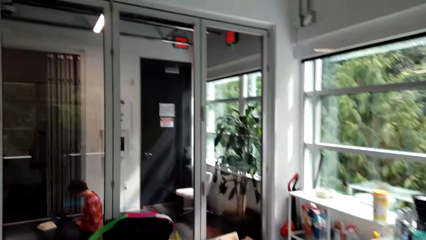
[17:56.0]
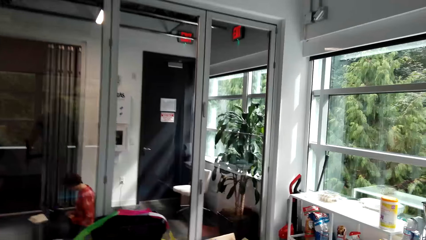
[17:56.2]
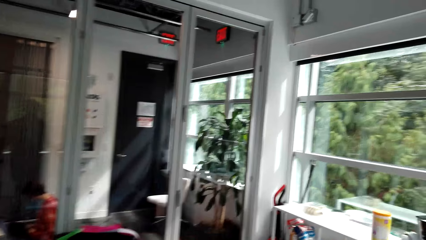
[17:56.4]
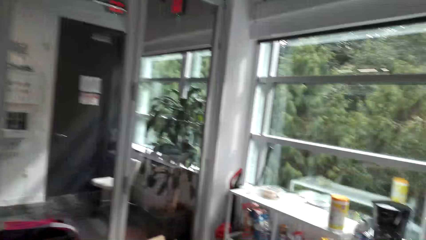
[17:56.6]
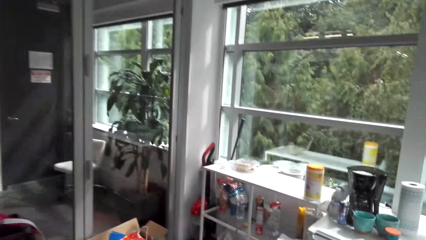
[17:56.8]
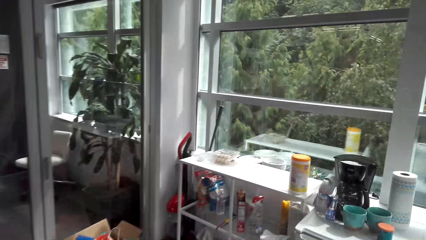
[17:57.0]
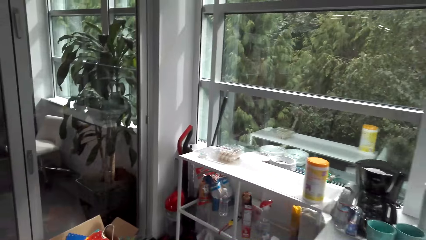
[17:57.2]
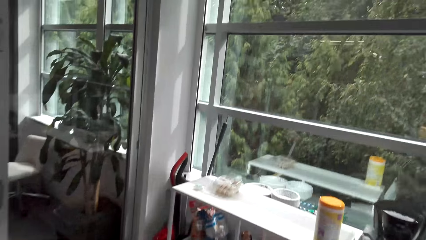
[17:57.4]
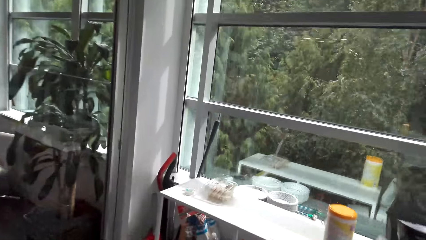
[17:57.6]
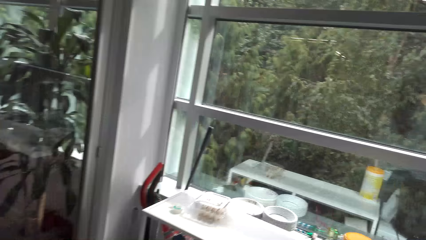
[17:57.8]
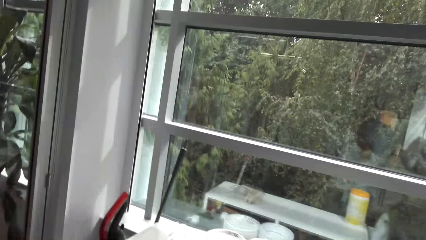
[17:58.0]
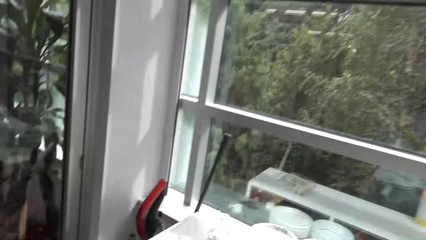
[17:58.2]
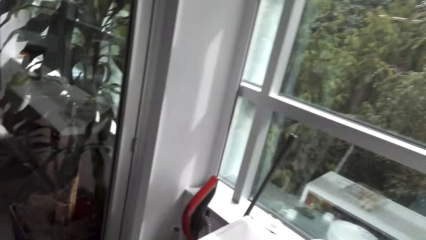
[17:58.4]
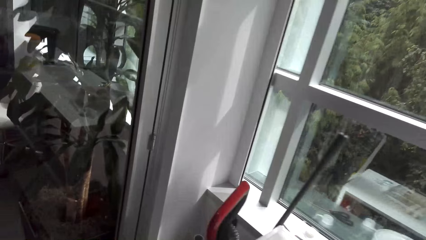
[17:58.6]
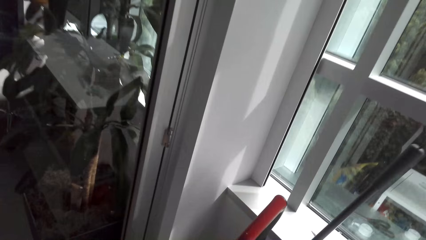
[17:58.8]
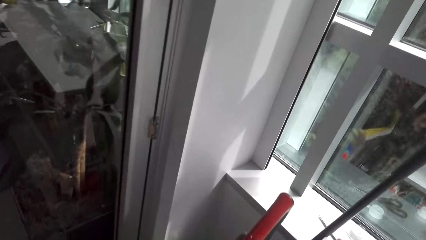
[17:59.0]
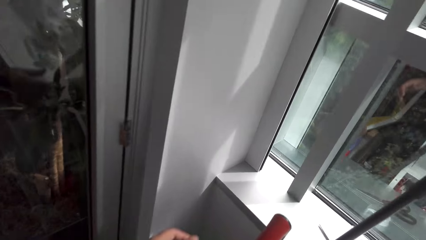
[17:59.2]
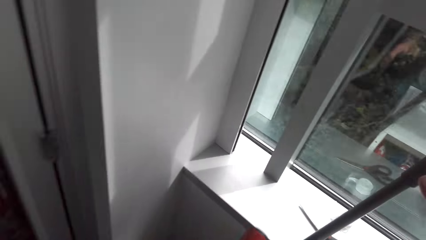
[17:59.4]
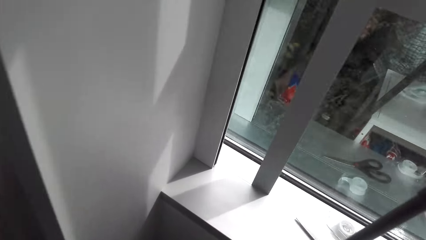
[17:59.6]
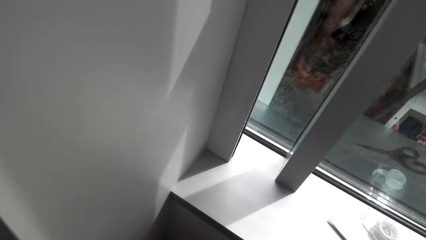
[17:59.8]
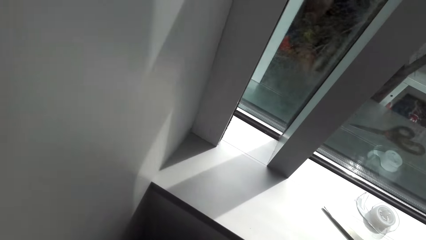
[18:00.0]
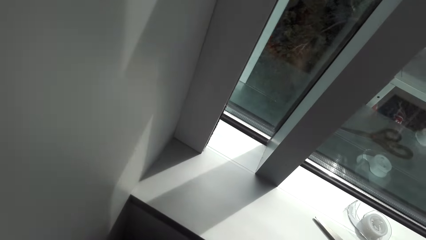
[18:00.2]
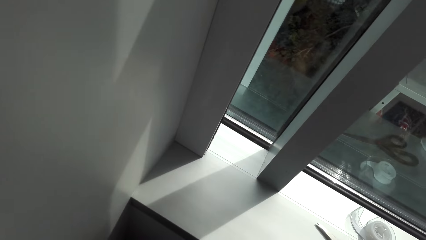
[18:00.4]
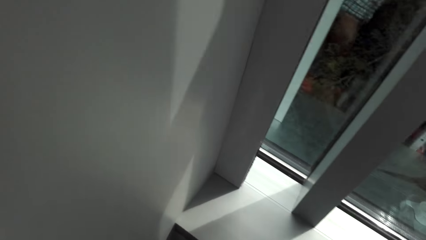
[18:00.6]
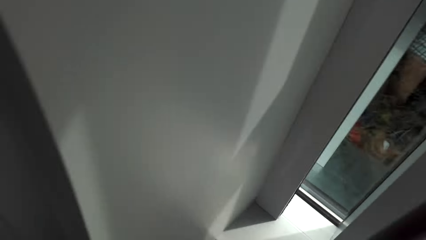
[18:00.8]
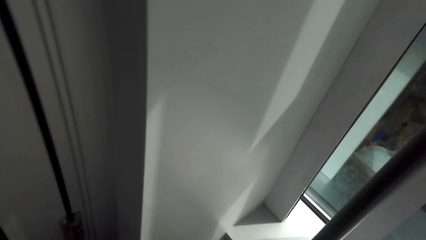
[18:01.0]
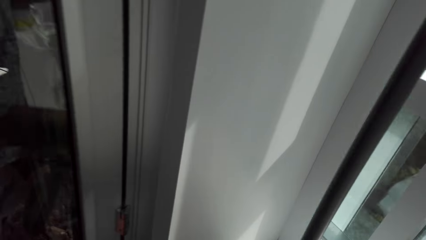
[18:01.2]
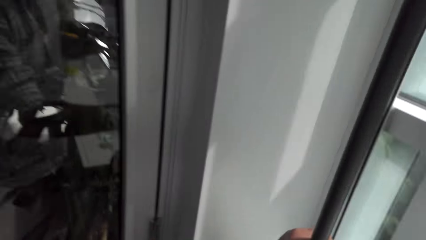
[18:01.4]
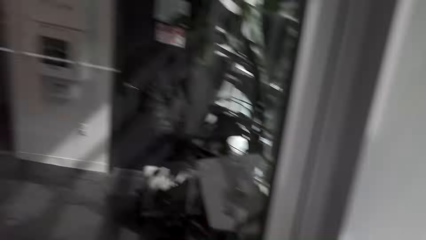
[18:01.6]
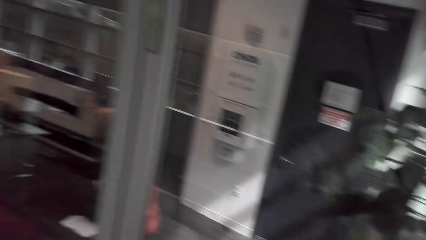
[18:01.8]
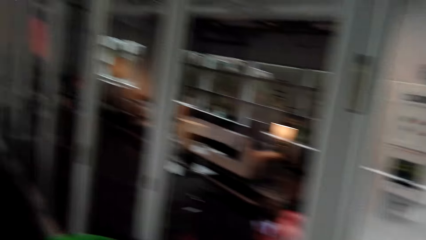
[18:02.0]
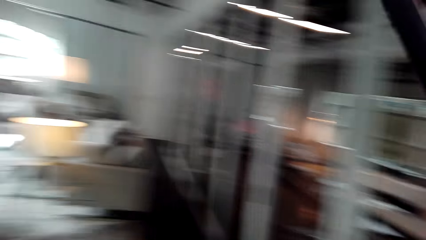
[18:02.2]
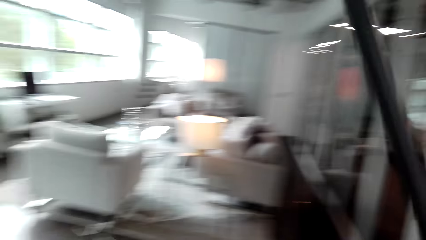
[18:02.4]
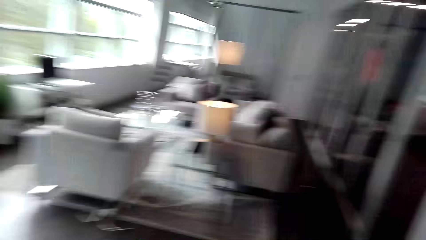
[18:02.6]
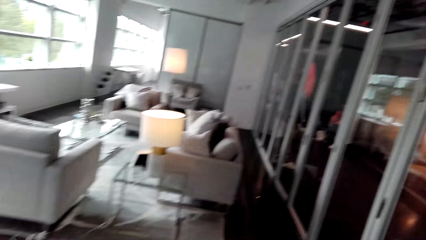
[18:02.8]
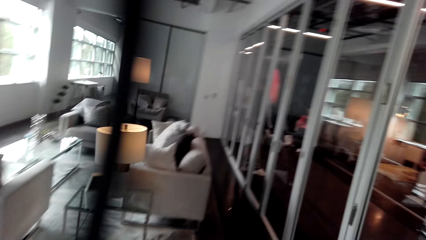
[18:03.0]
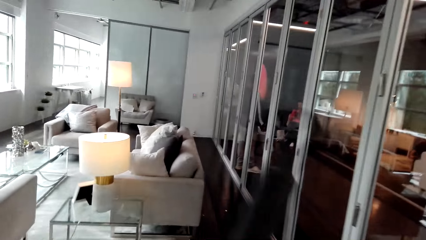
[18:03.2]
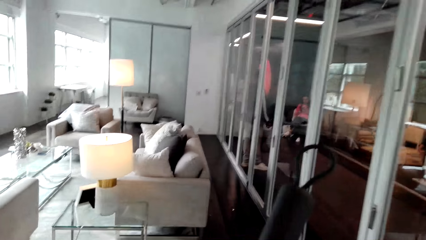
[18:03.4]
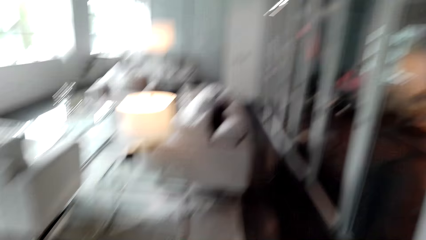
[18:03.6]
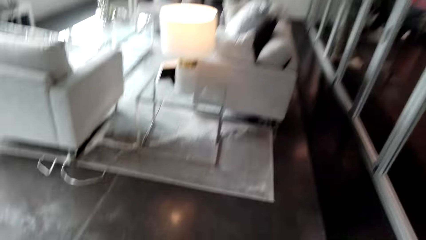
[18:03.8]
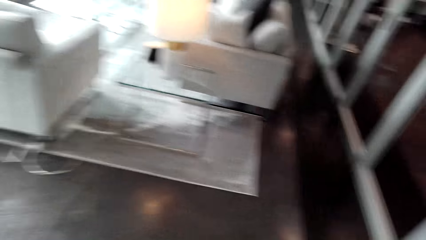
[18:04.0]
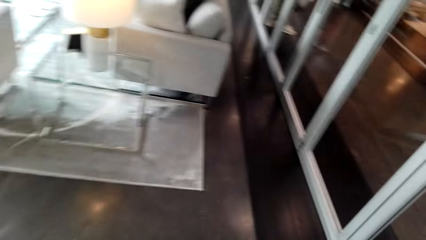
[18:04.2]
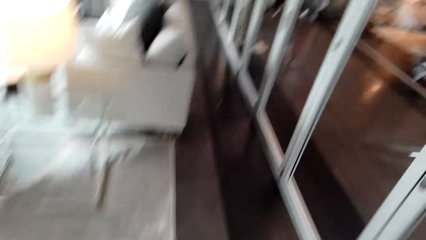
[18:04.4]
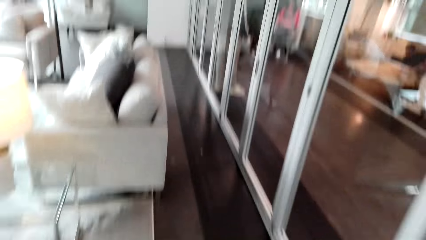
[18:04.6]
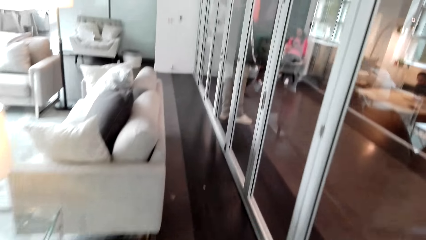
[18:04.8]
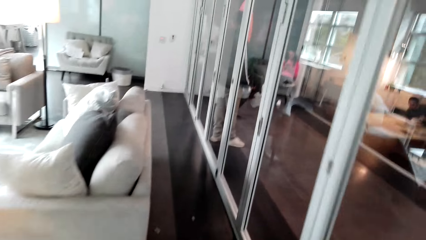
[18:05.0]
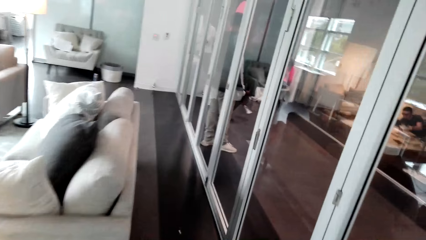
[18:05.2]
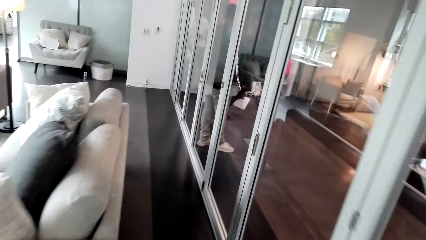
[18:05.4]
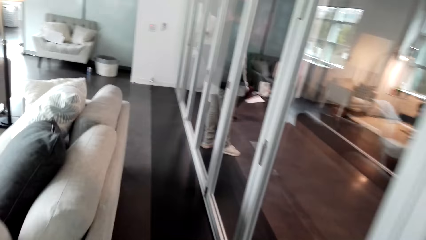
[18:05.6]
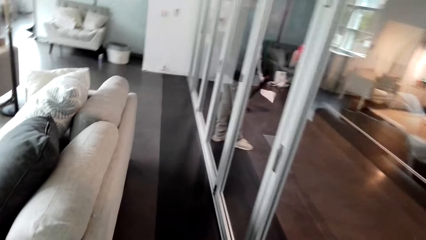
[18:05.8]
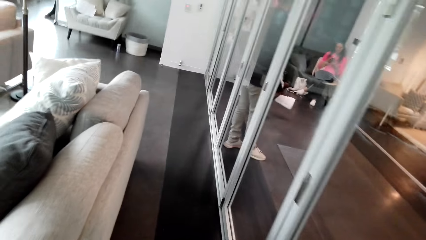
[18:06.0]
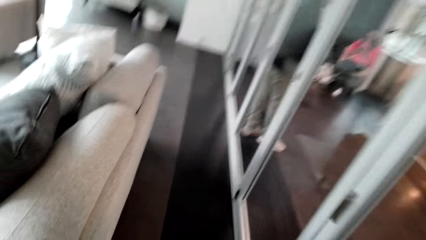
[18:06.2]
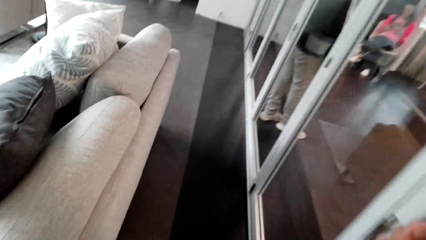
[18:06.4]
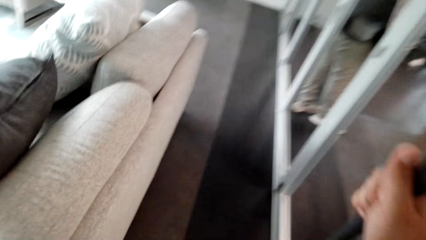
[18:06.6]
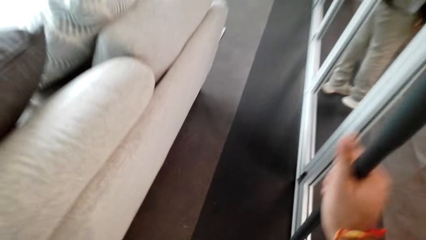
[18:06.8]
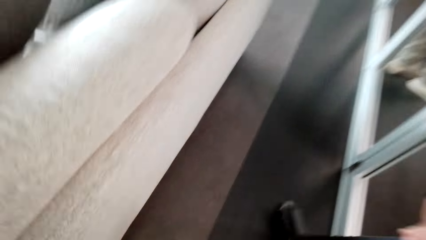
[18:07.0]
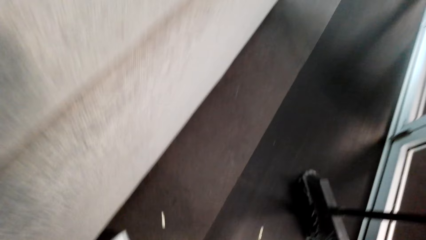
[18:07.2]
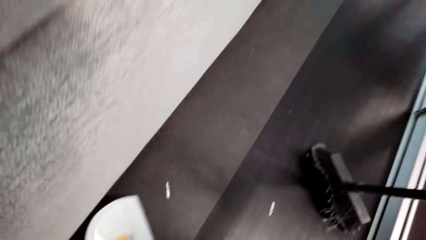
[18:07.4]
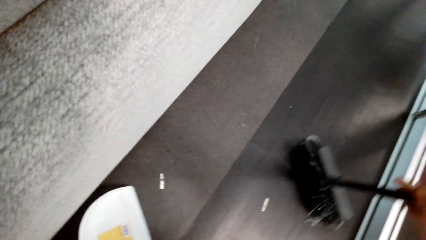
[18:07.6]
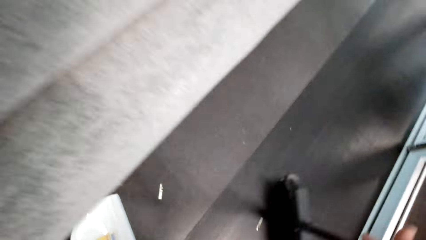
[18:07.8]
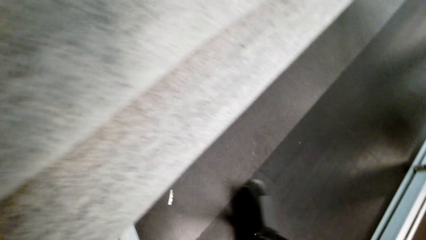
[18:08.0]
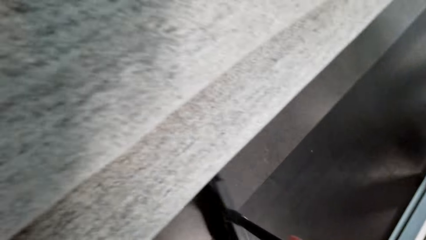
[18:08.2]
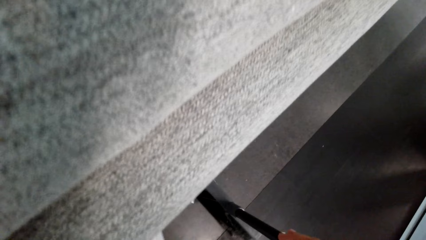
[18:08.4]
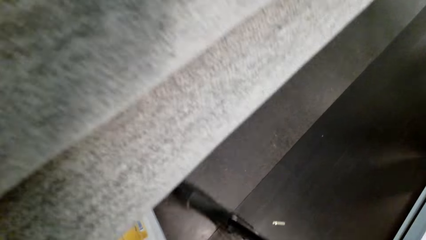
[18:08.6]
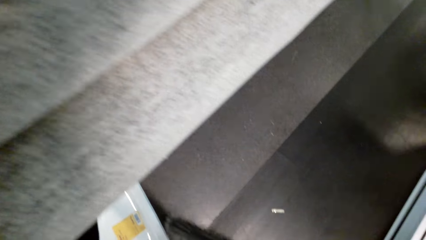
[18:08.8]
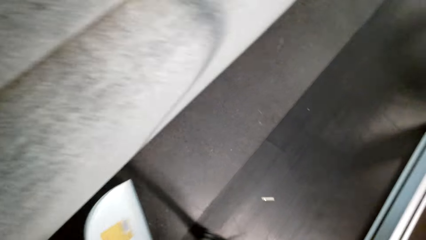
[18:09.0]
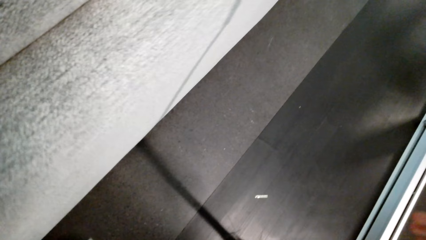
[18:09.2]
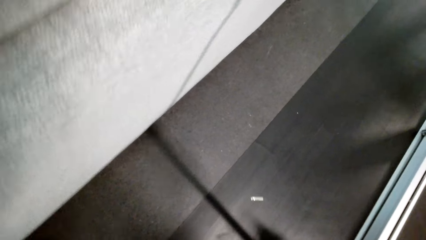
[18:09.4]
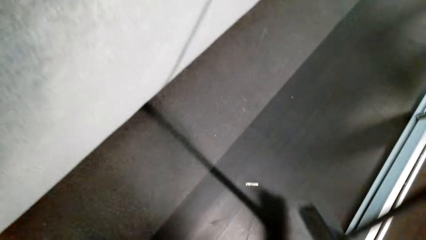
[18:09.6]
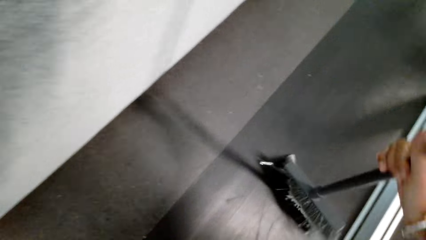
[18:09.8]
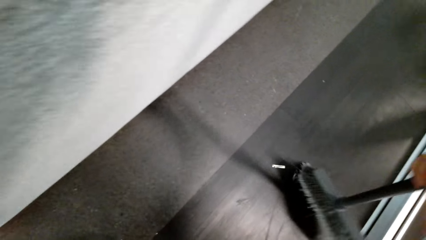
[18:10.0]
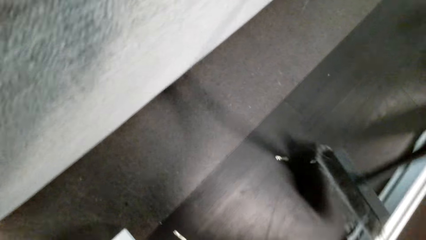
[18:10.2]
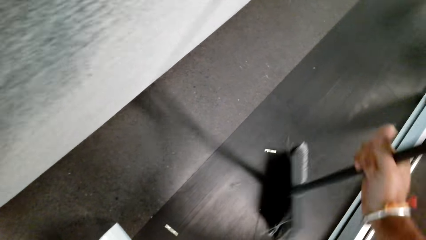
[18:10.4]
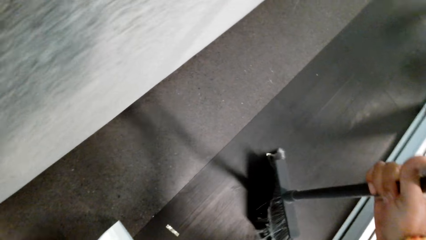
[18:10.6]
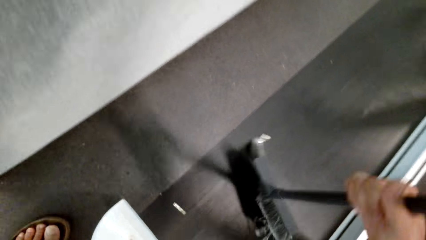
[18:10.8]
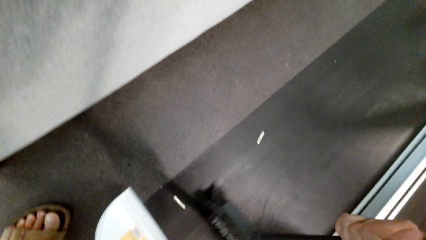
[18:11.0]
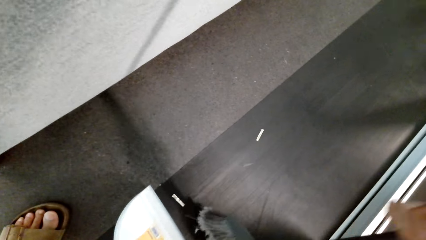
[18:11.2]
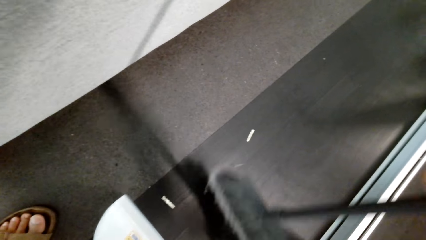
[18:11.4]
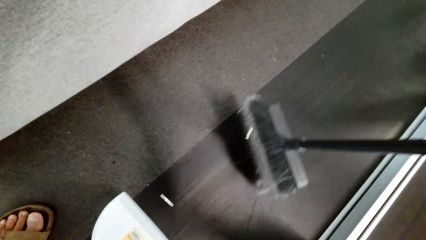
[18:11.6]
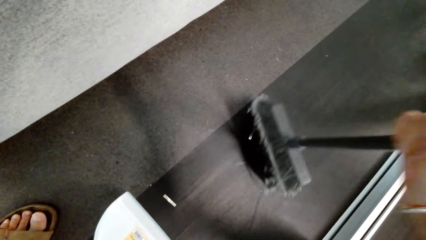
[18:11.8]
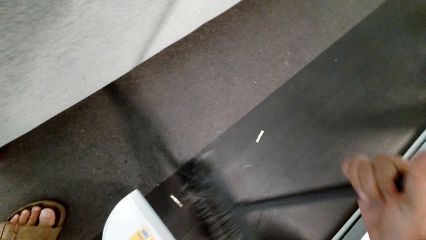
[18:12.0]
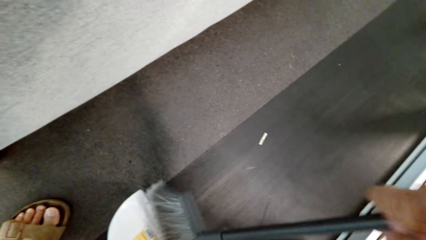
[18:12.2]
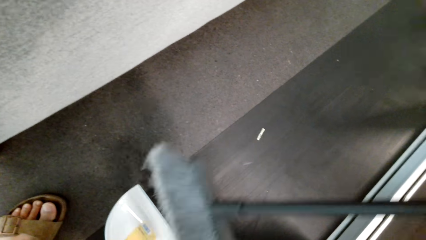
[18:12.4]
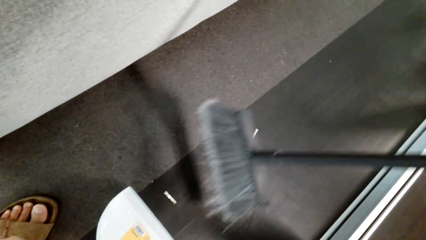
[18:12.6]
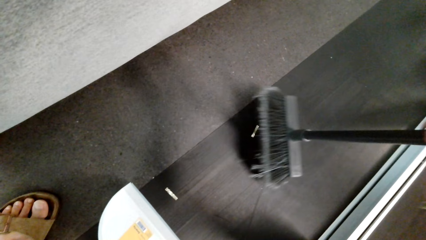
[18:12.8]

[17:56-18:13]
A woman sits. The camera wearer picks up a broom. They walk in the house. They sweep the floor.
